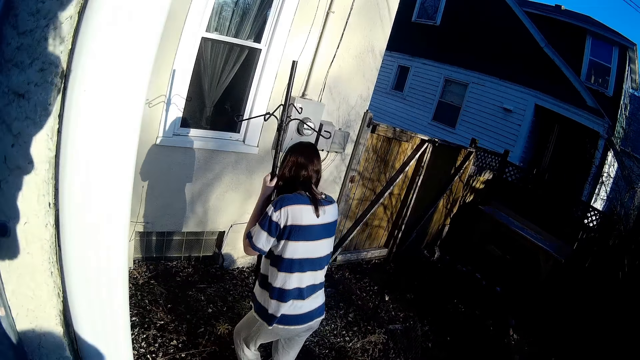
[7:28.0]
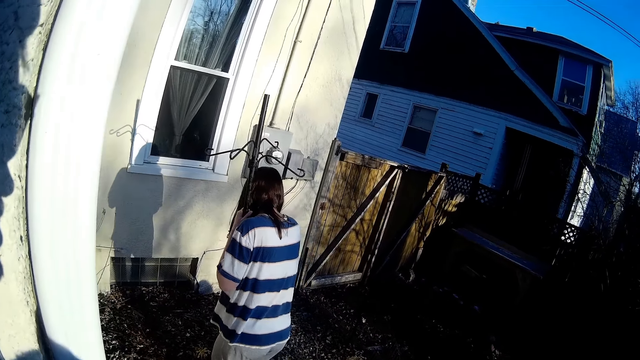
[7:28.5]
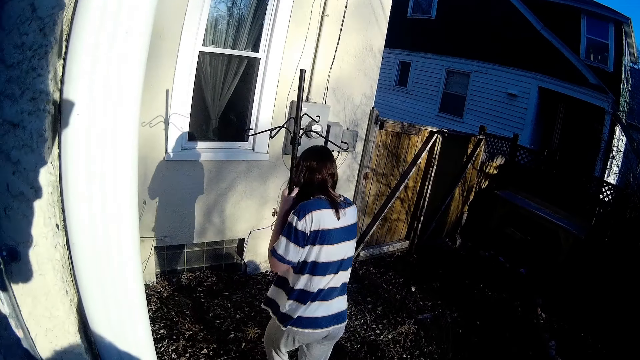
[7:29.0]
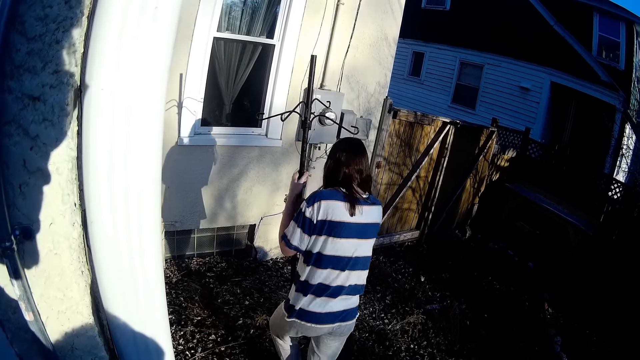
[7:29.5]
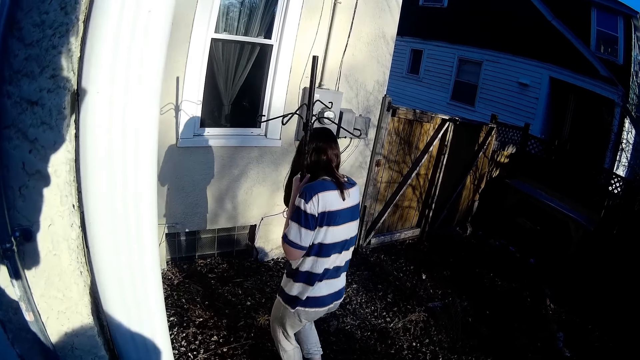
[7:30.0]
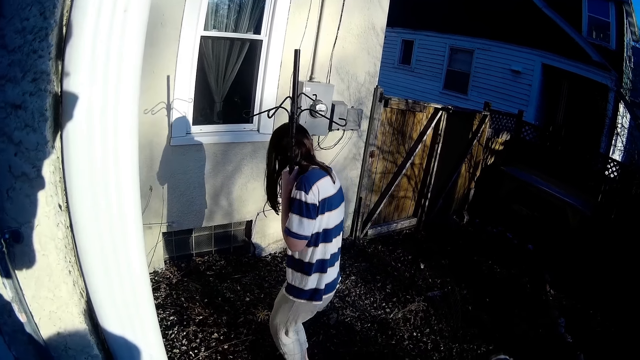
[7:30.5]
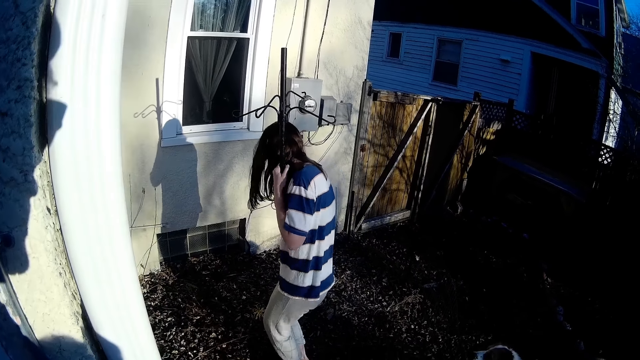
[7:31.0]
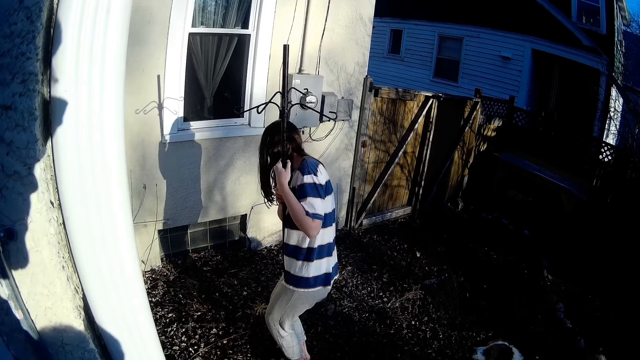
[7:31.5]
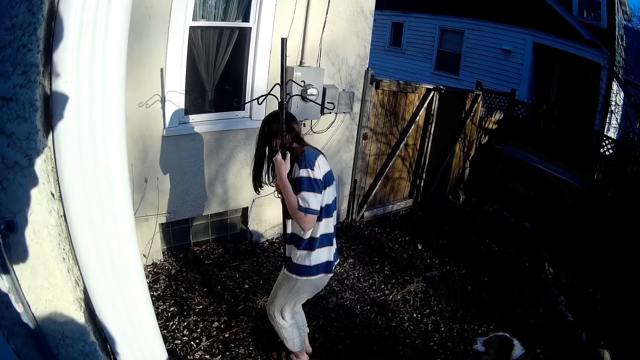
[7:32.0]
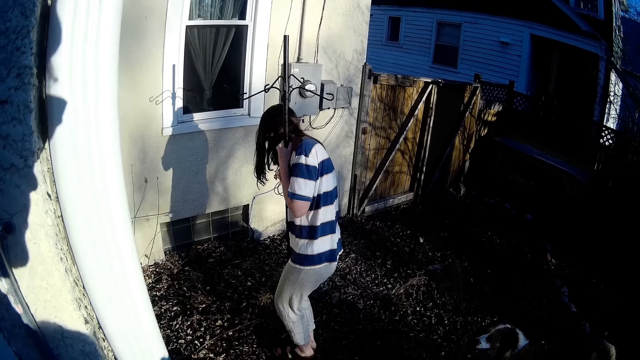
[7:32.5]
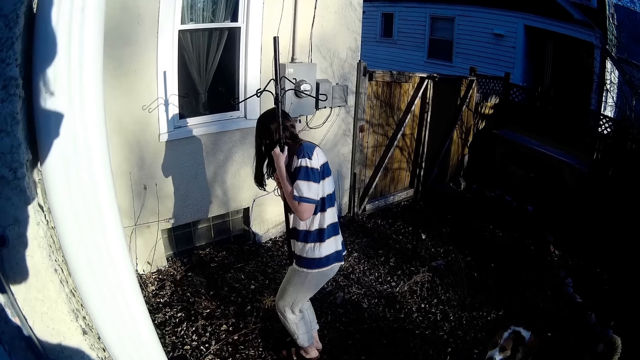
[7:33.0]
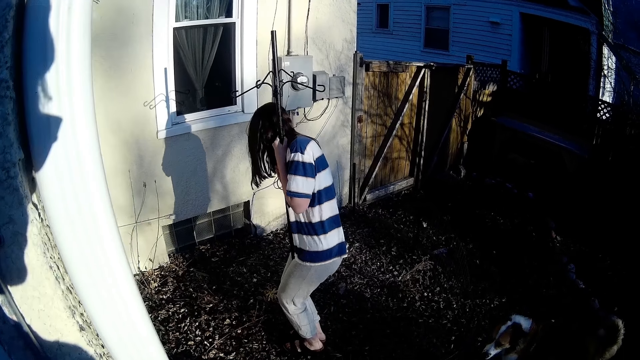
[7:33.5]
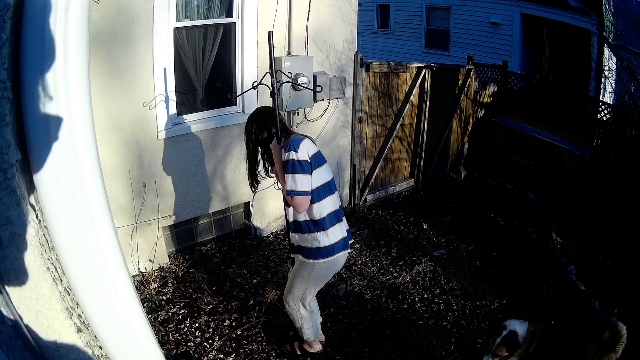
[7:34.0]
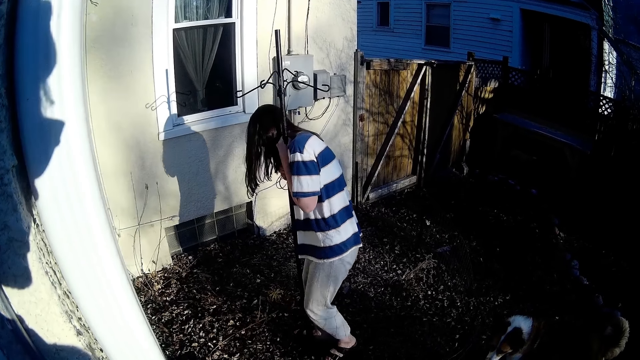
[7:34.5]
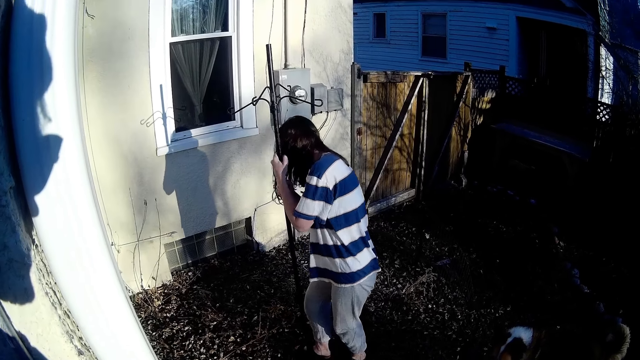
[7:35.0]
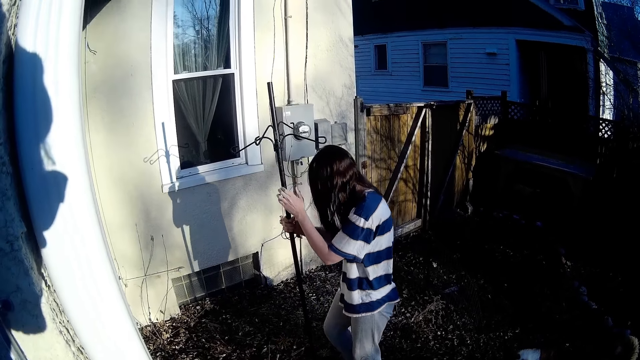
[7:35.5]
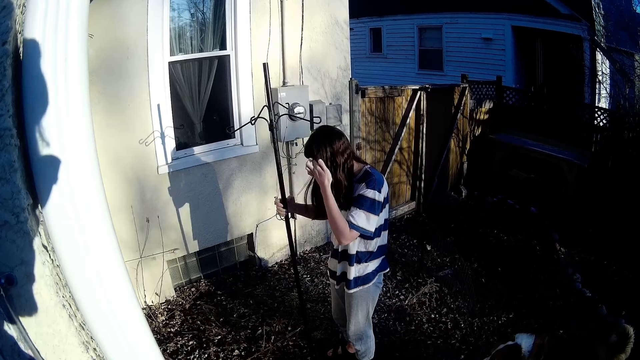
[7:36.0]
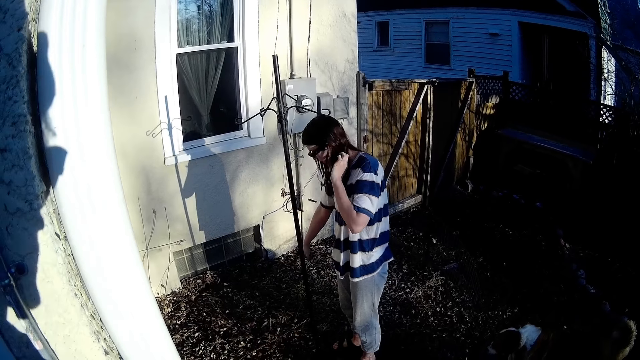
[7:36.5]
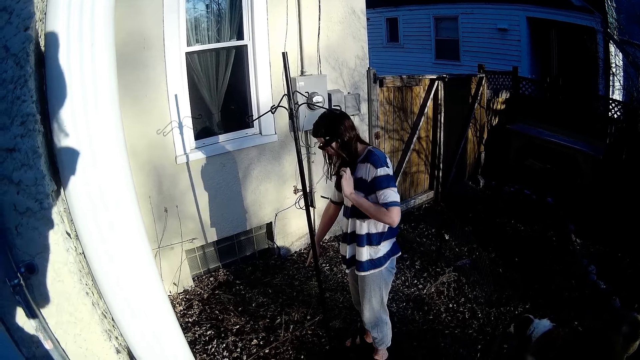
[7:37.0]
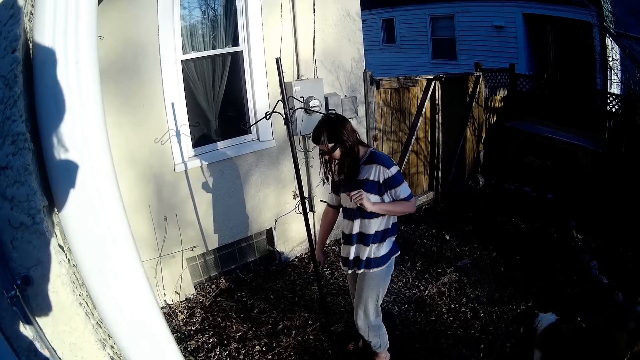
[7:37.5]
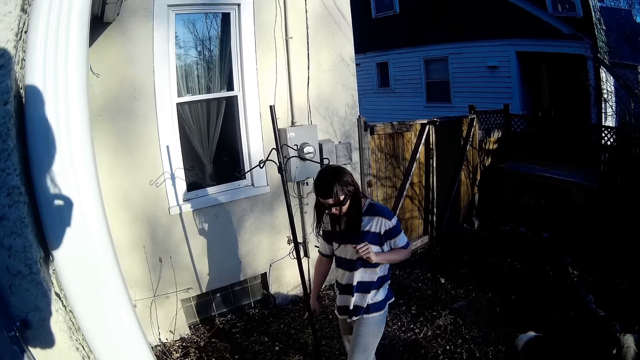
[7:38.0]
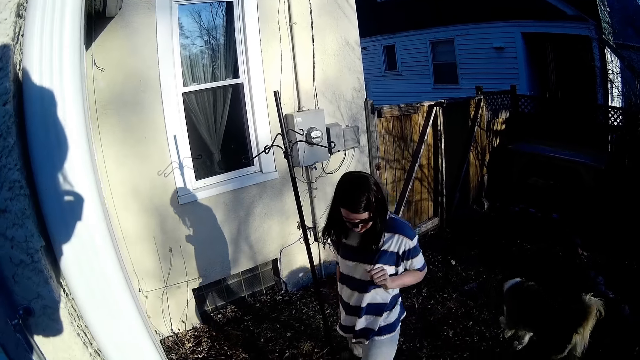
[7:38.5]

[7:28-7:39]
The woman fixes the steel rod in the ground with both hands and legs. She removes her legs from the steel rod in the ground. She removes her left hand from the steel rod in the ground. She removes her right hand from the steel rod in the ground. She pushes her hair and points a finger.

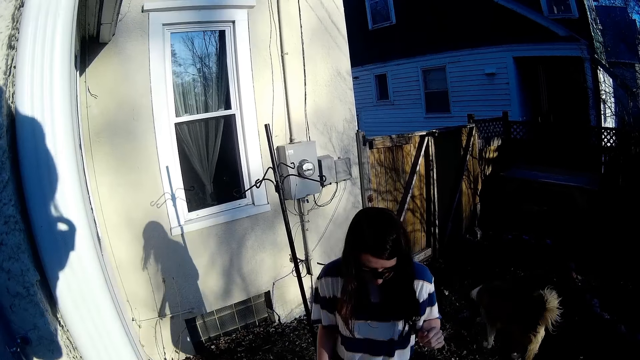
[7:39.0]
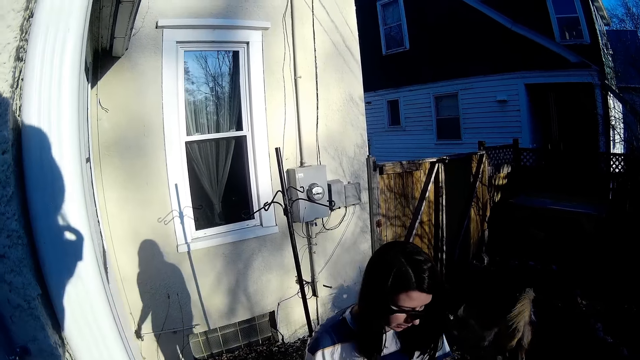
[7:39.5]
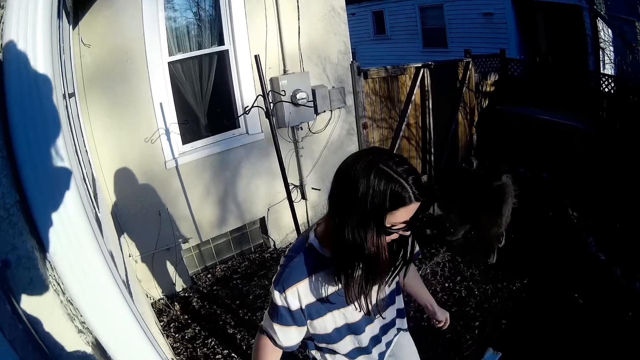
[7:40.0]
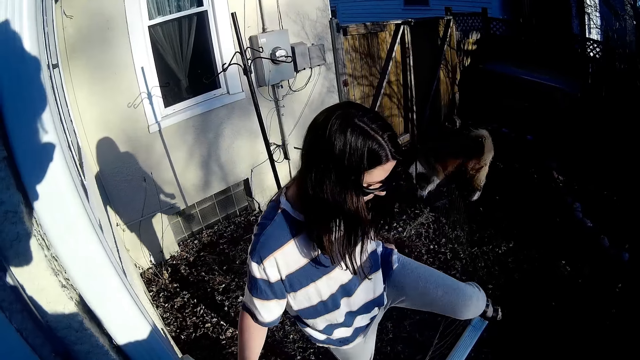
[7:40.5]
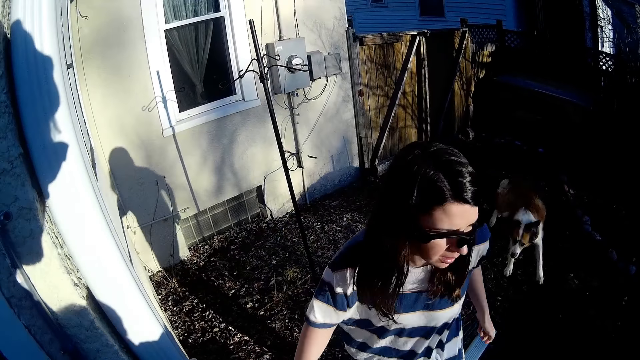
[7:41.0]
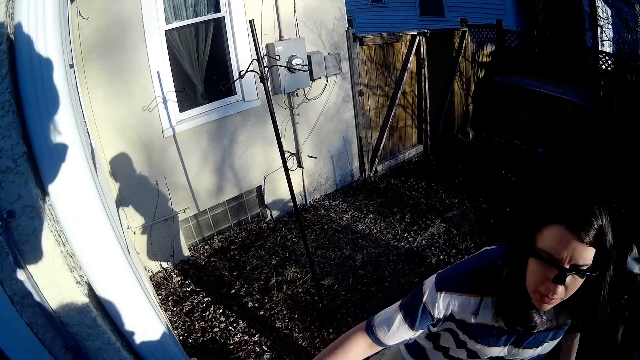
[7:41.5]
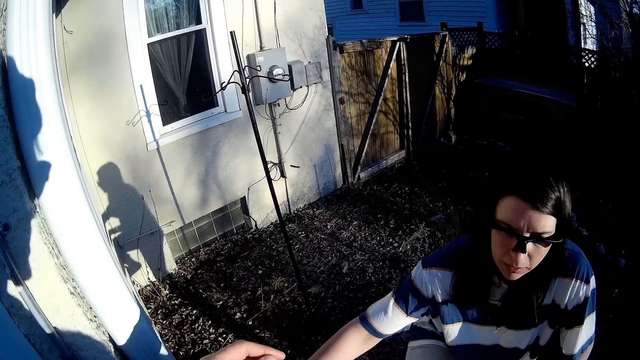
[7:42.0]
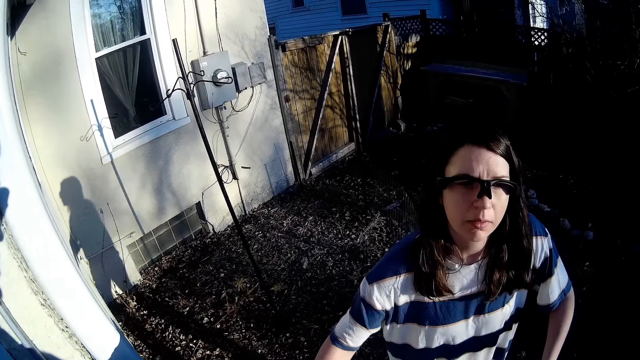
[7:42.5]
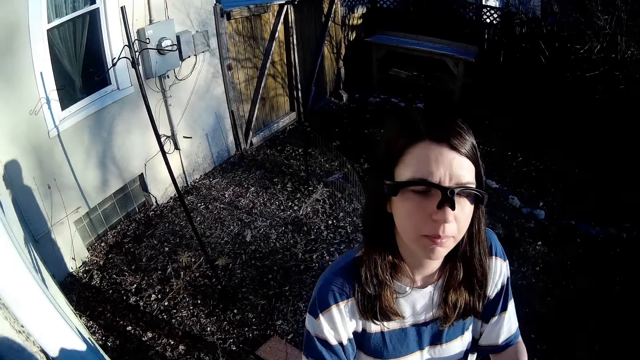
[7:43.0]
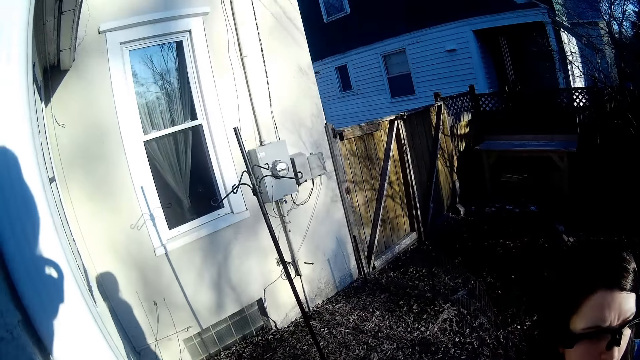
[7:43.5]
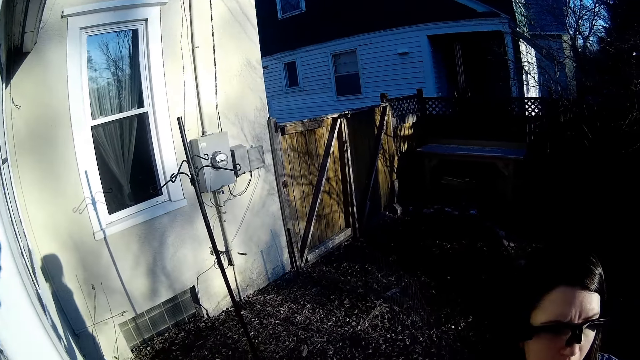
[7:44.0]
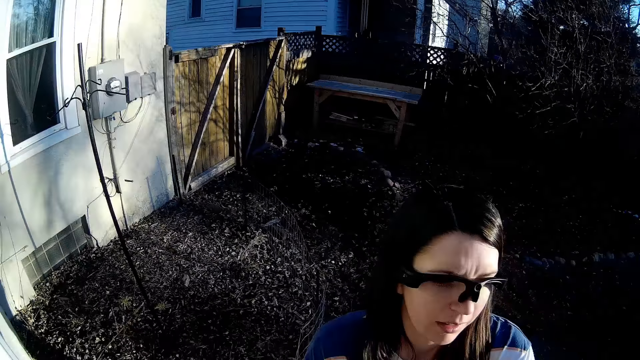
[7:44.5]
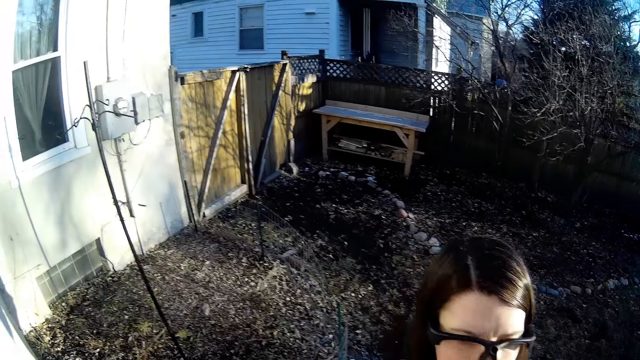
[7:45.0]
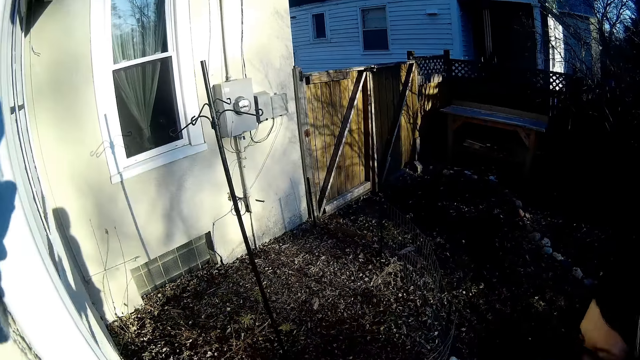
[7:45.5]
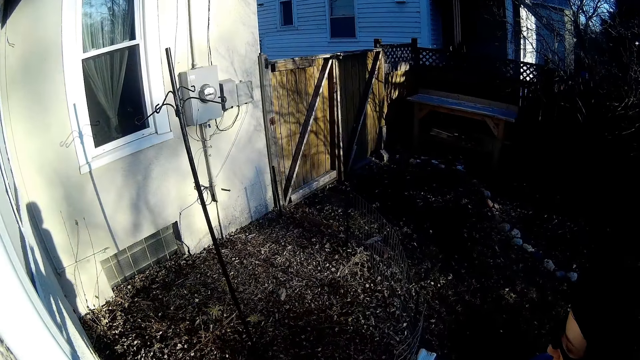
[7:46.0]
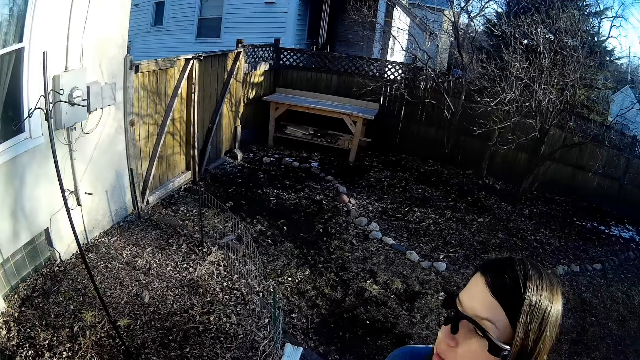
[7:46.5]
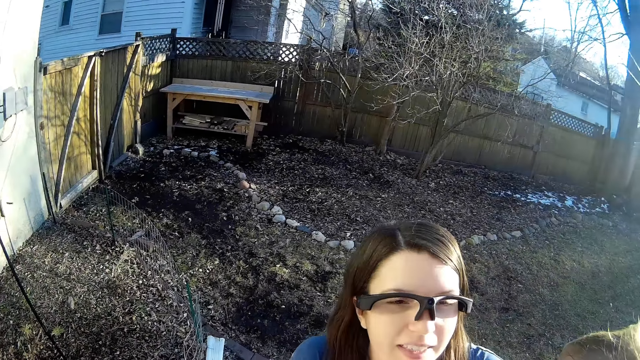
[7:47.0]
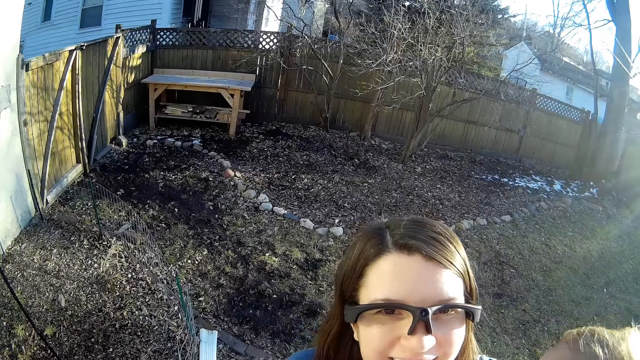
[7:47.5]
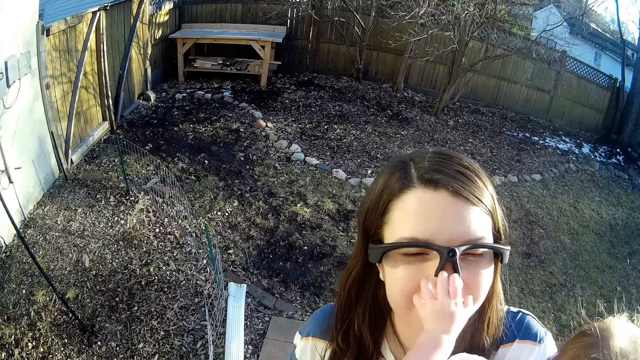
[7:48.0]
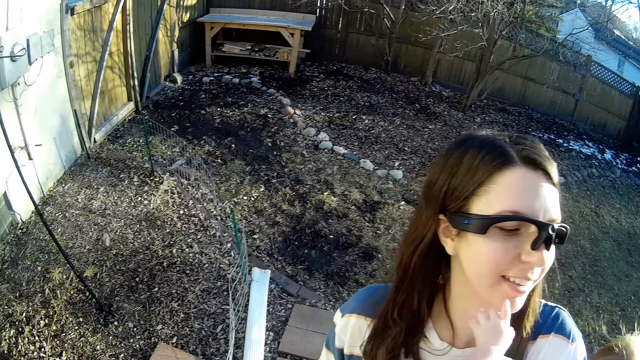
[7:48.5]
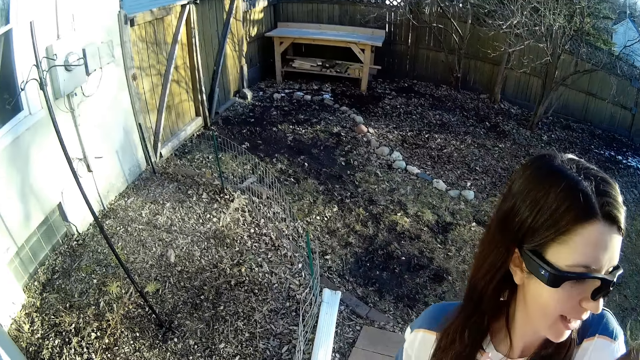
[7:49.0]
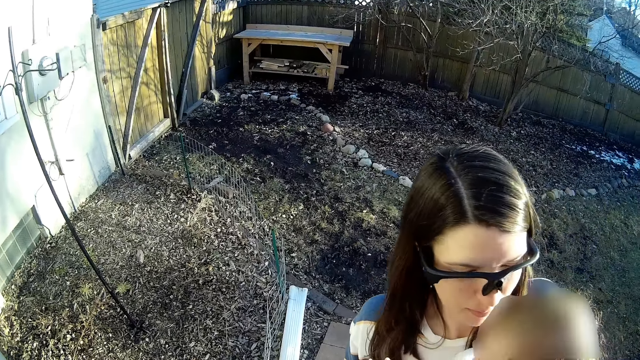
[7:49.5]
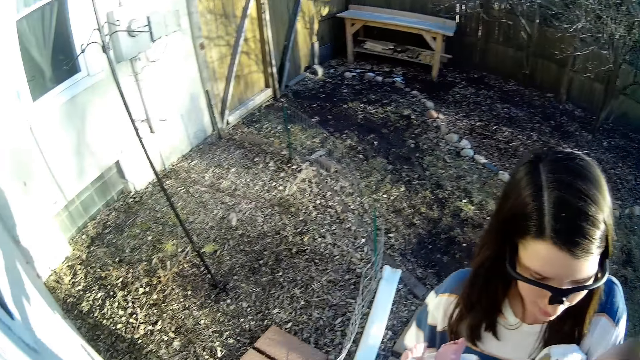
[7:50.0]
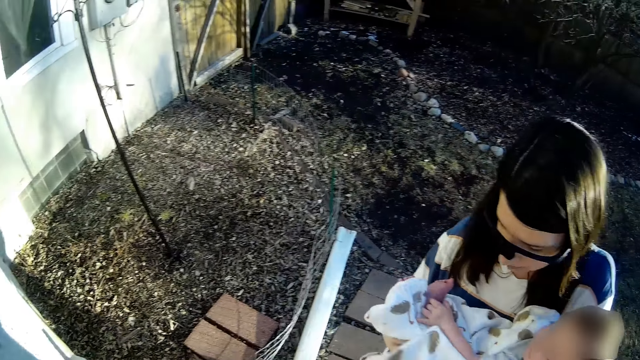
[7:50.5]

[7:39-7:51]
The woman walks and crosses a log of wood on the ground. The dog runs towards the camera wearer. The camera wearer supports the woman with his left hand. The woman holds a wall in the compound with her right hand. She removes her right hand from the wall. She carries the baby with her hands from the camera wearer. The baby touches the face of the woman with her left hand.
